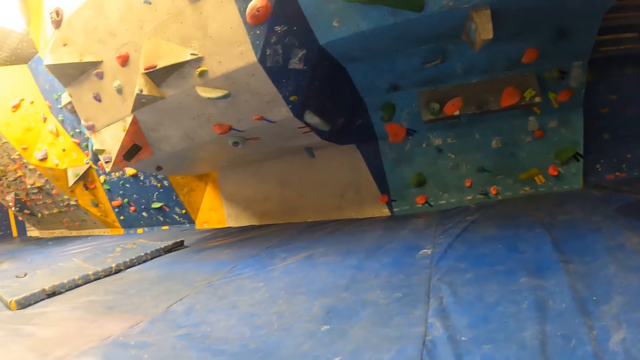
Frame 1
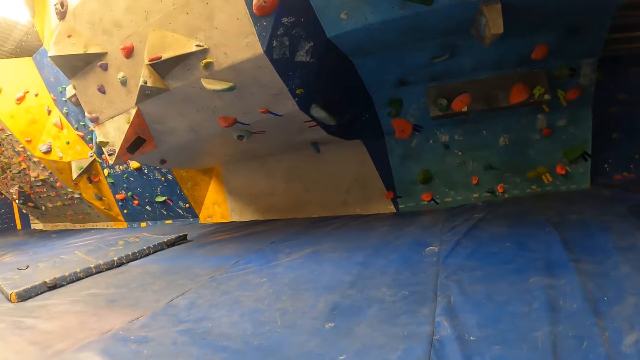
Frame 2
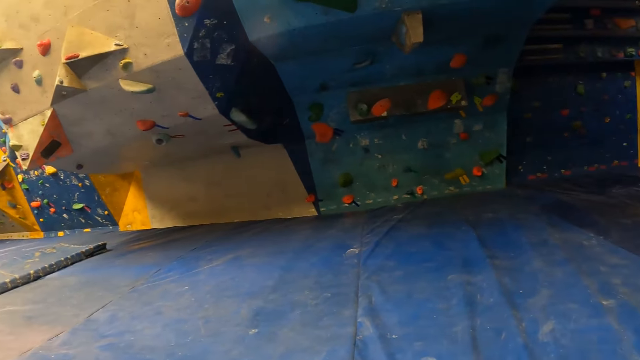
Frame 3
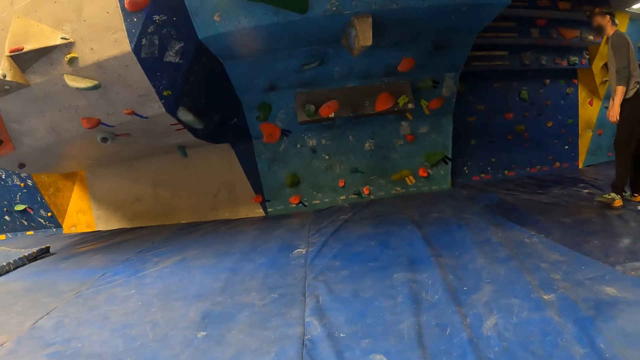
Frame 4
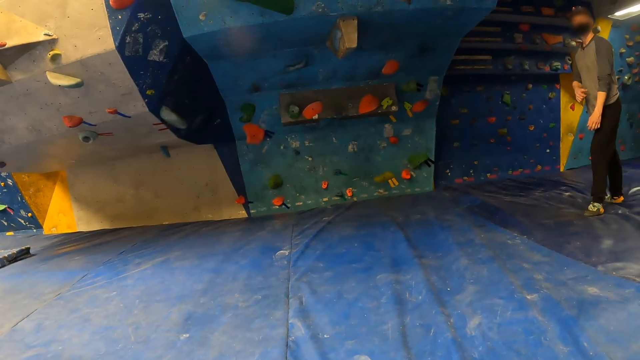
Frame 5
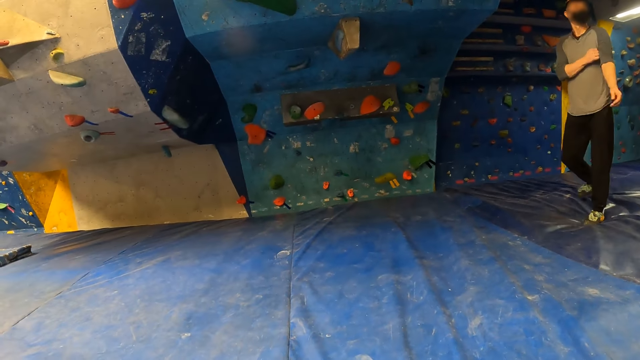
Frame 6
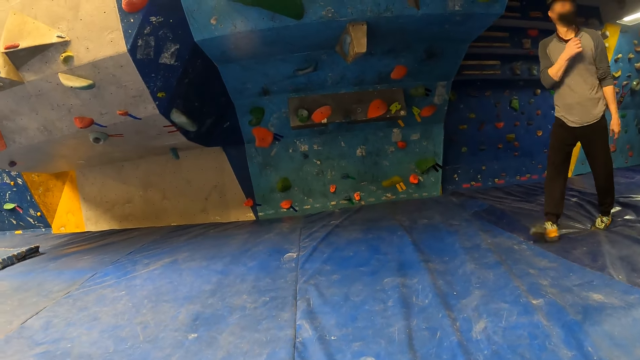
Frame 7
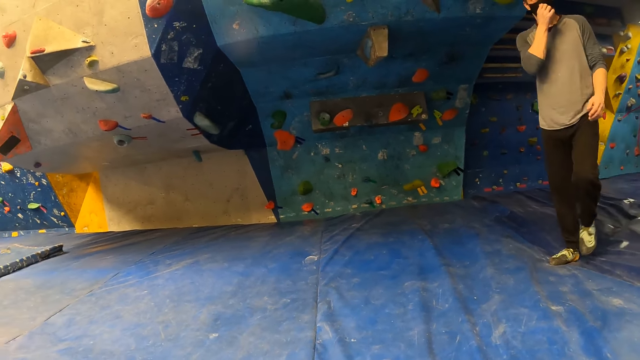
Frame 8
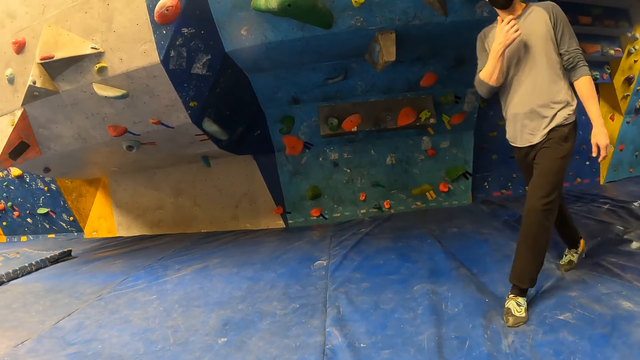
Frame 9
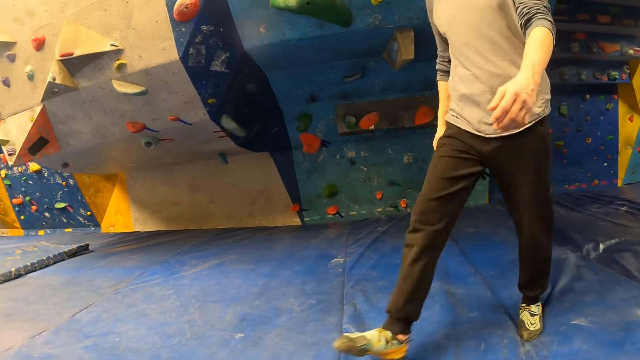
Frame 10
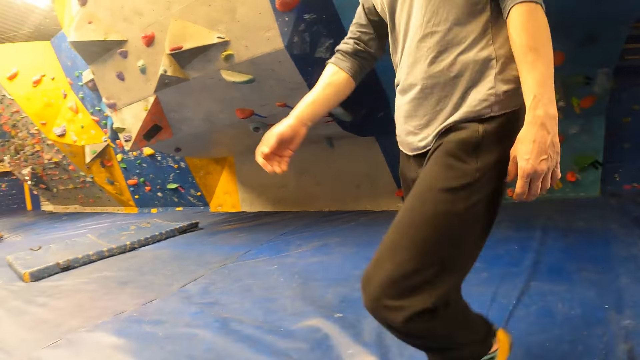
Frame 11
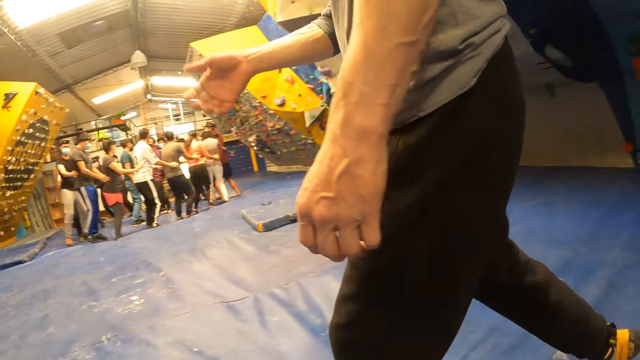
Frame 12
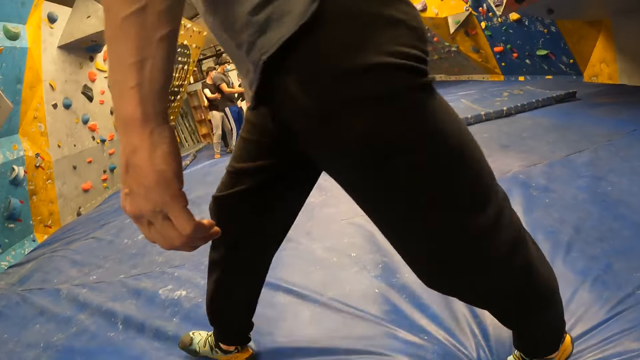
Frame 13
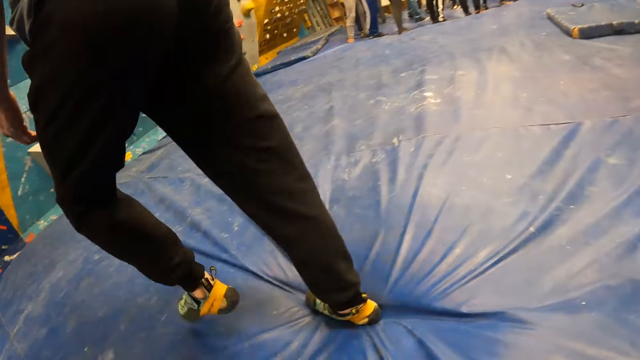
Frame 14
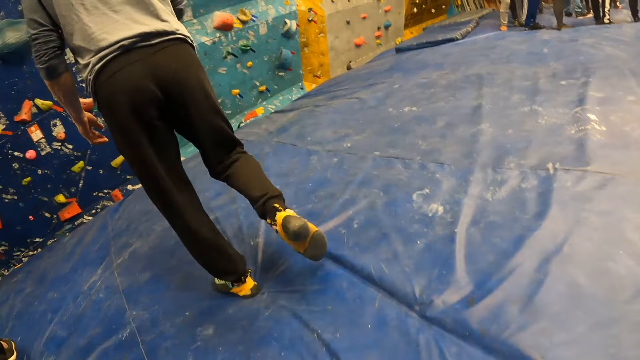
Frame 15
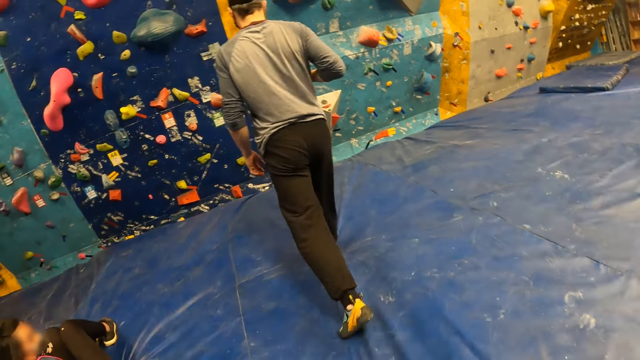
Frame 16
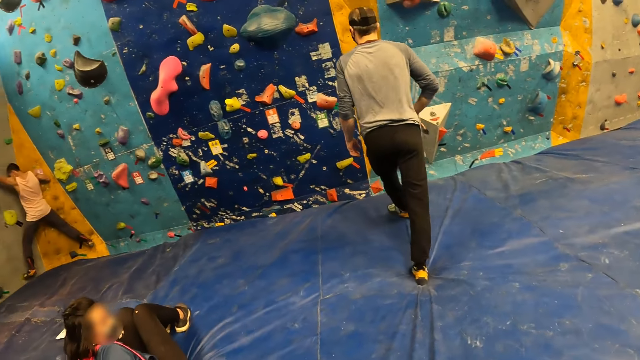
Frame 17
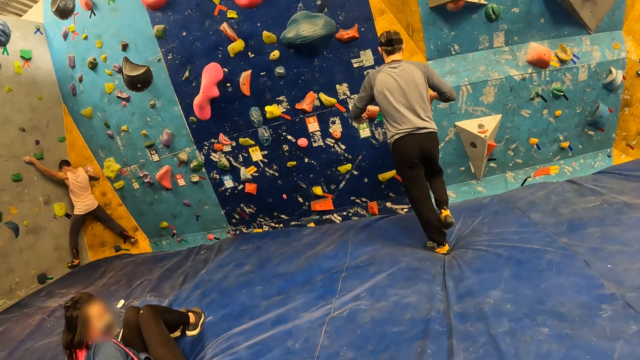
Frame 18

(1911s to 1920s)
The camera wearer looks around. A man raises his sleeves with his right hand. The man walks around. The man touches his face mask with his right hand. The camera wearer walks to the bouldering wall. They look around.

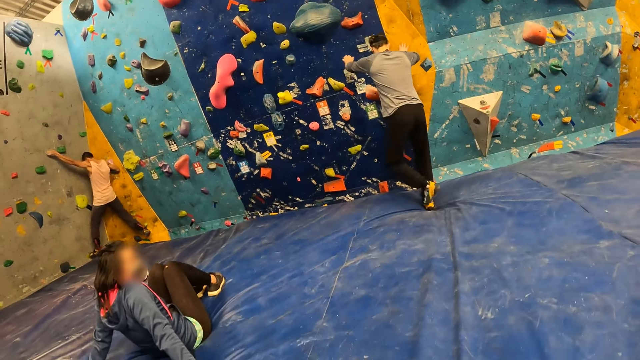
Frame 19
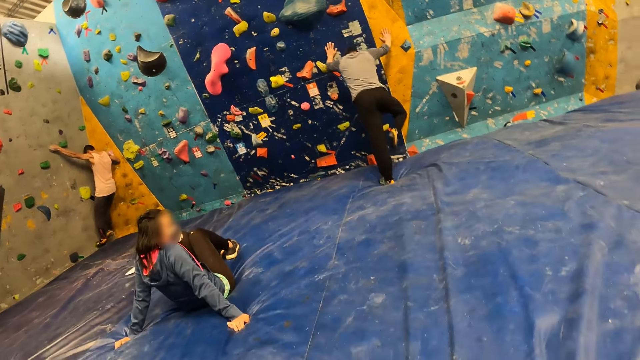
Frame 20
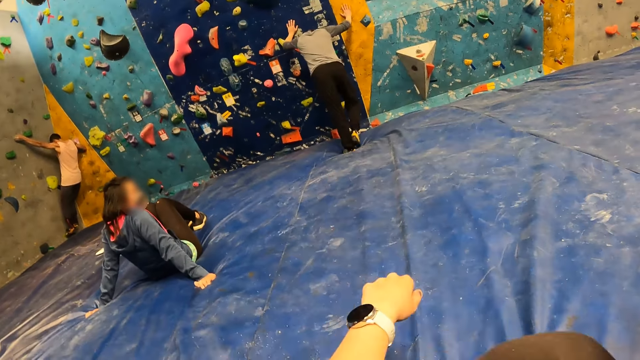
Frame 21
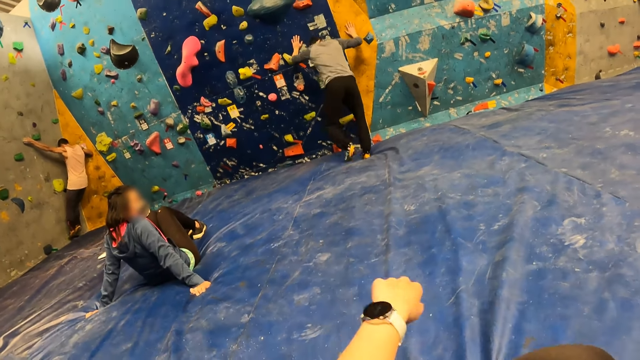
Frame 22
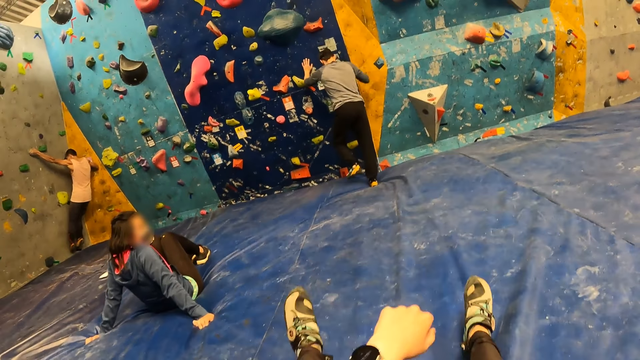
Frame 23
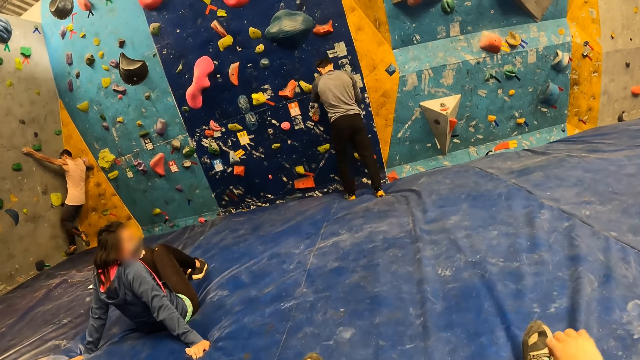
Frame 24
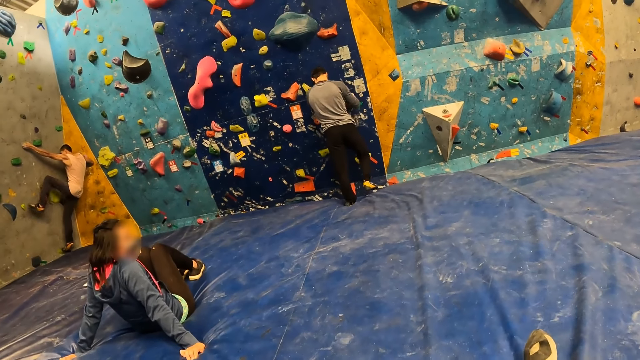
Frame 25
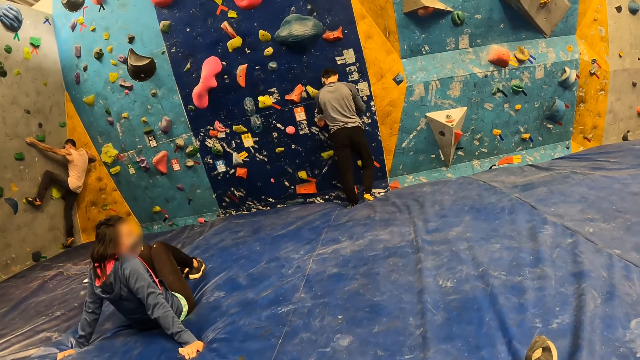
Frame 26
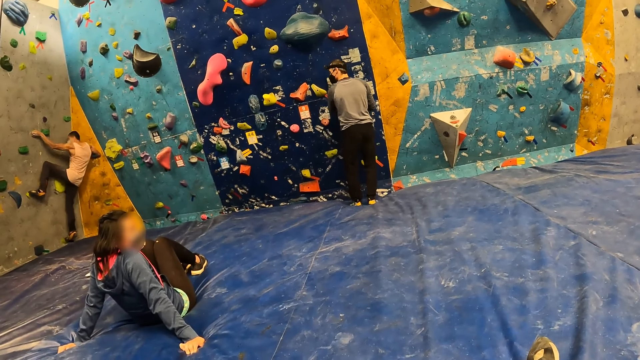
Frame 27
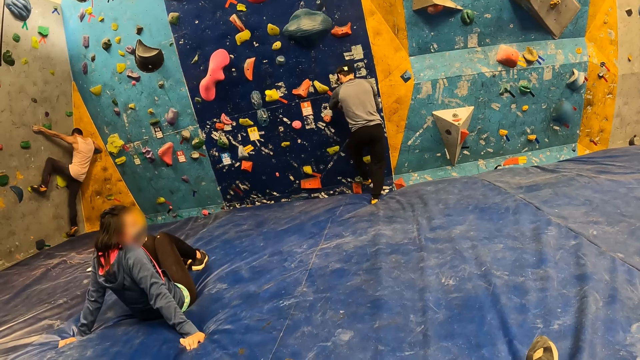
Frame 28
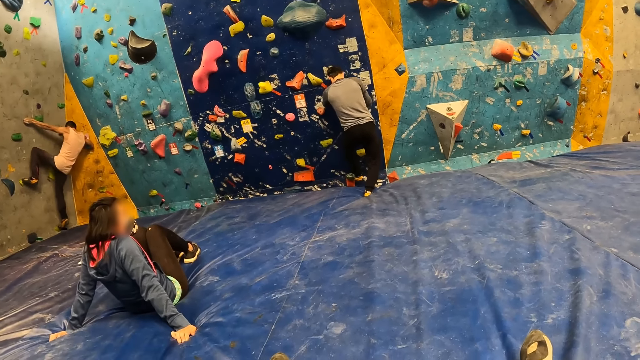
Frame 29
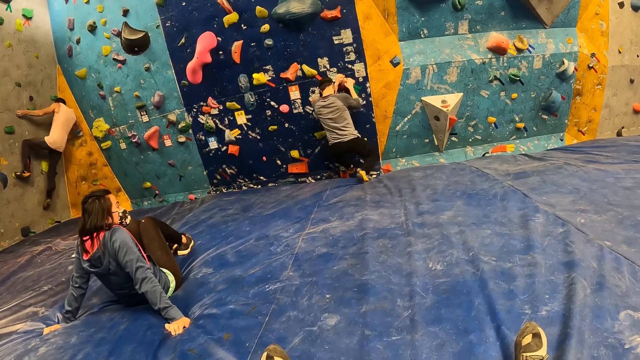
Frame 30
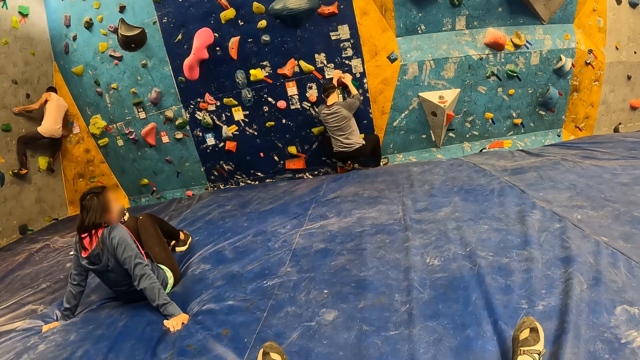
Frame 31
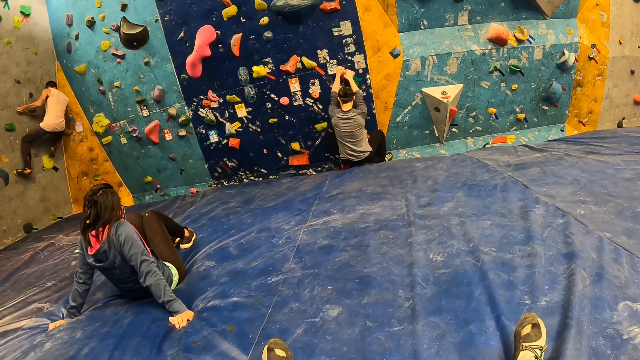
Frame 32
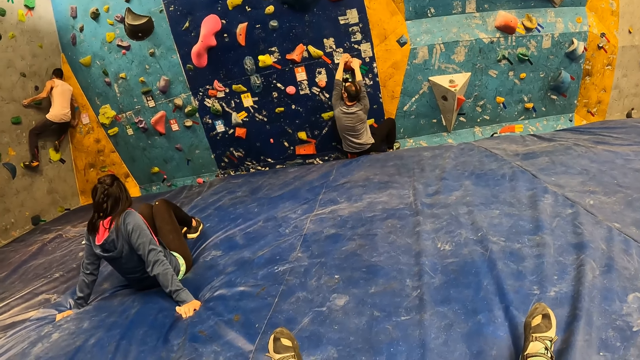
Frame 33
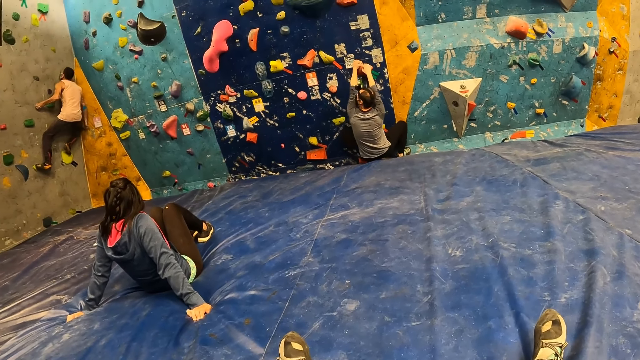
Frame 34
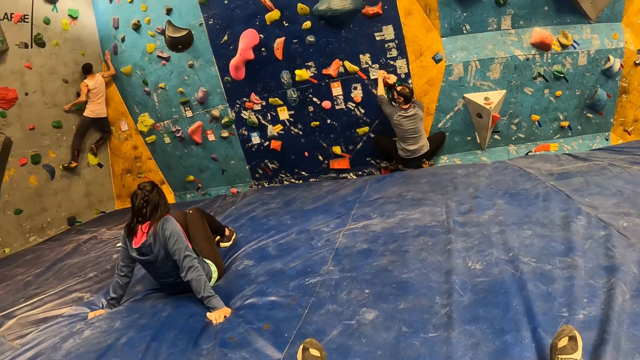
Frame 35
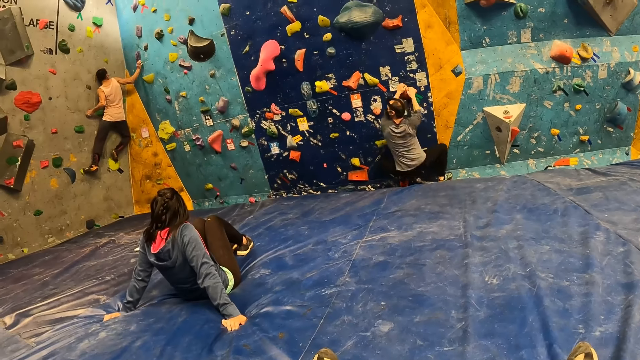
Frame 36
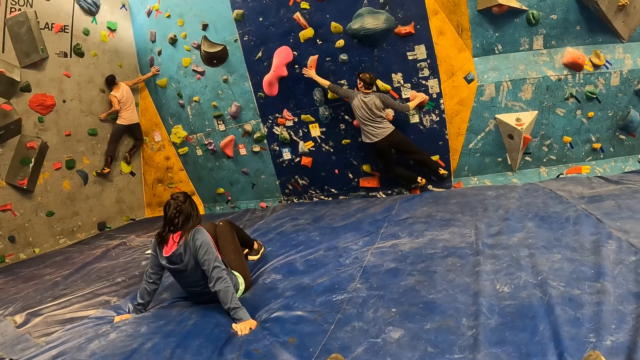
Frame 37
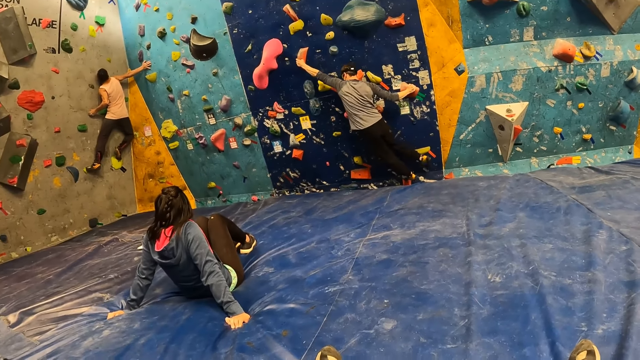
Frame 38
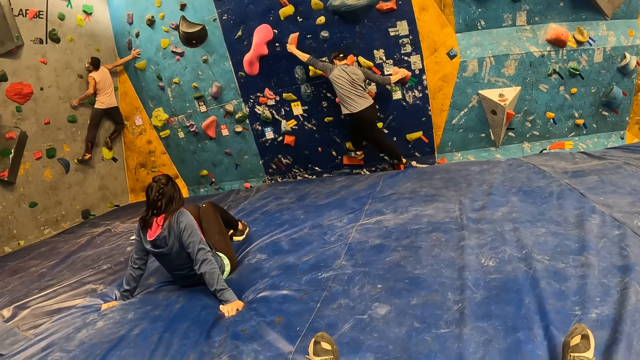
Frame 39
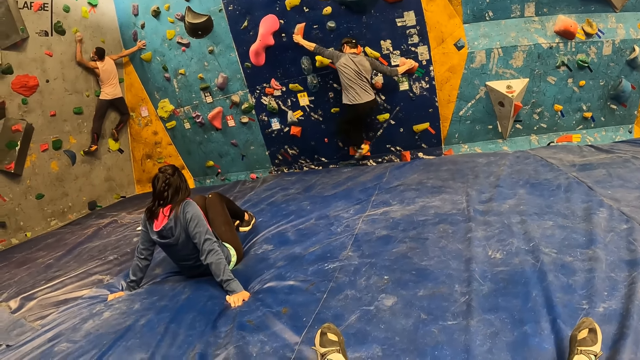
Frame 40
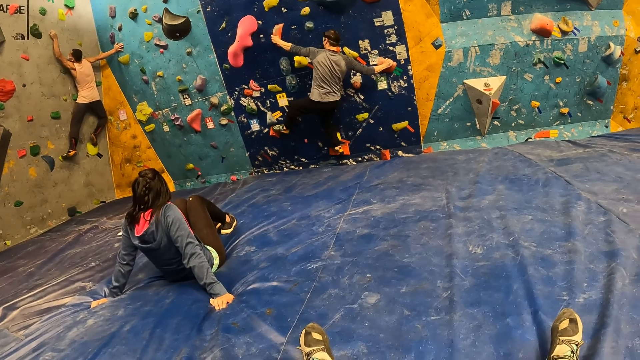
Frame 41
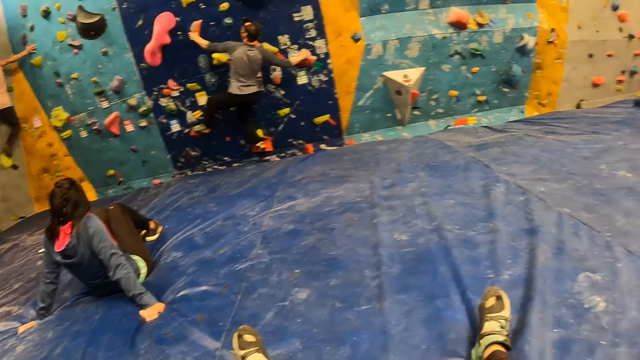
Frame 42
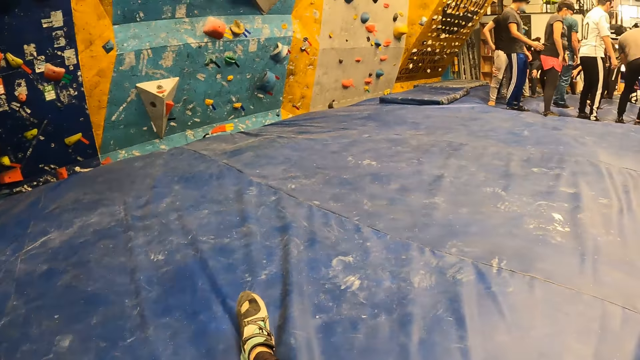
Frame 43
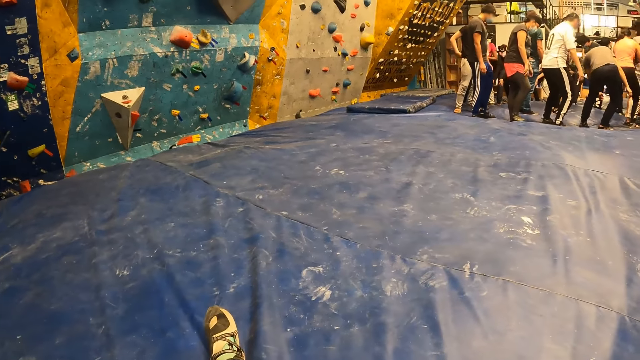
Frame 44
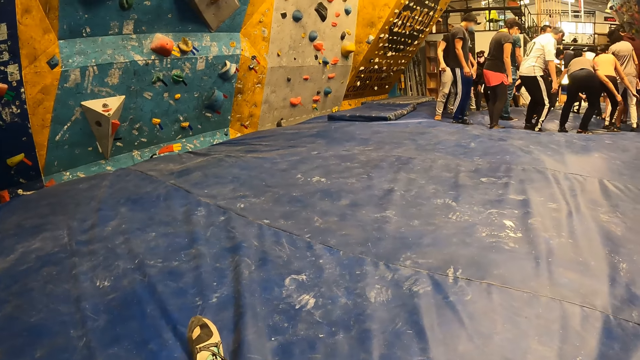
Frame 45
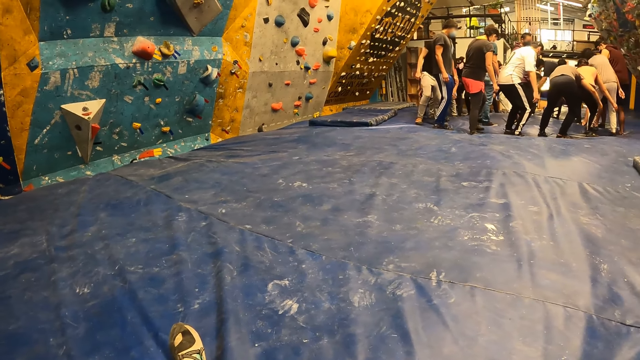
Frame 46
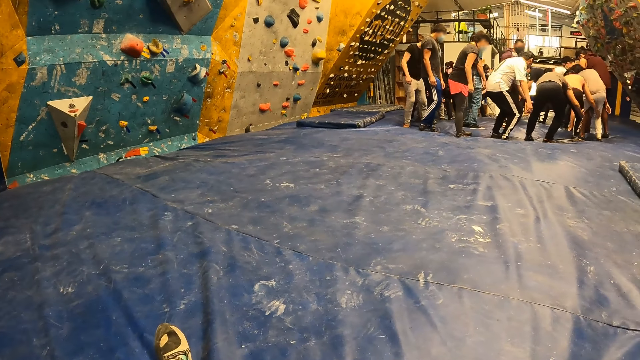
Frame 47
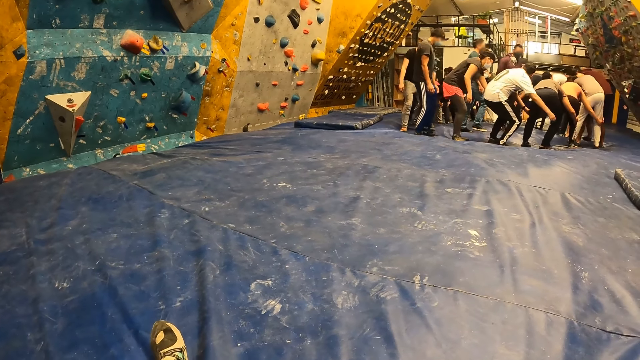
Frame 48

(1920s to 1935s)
The man climbs the brick climbing wall. The man touches the bouldering wall with both hands and places his right leg on his left leg. The camera wearer stretches her left hand. She shakes her hand. She stretches her right leg. The man places his left leg on his right leg. The camera wearer looks around. The man holds a climbing hold with both hands, climbs on the bouldering wall with his left leg, and pulls the climbing hold with both hands. The man hangs on the bricks on the wall. The man holds an orange climbing hold with his left hand. The man climbs the bouldering wall with his right leg. The man climbs the bouldering wall with his left leg. The camera wearer looks around.
